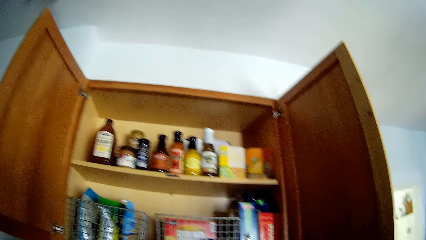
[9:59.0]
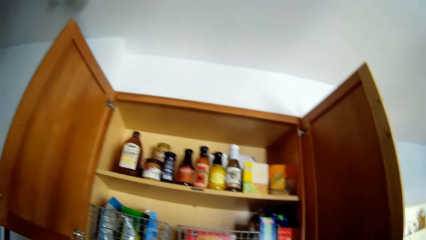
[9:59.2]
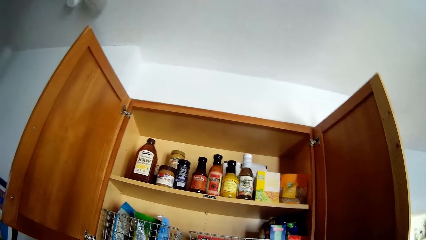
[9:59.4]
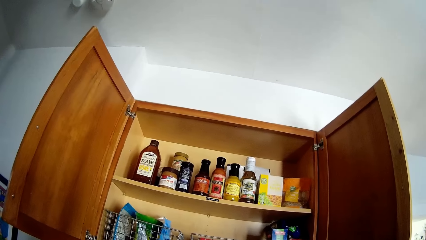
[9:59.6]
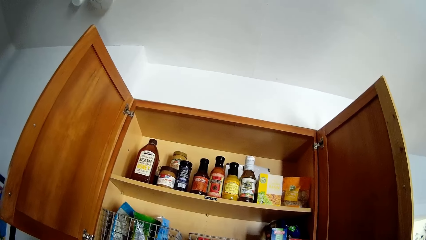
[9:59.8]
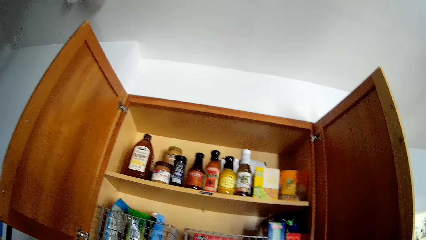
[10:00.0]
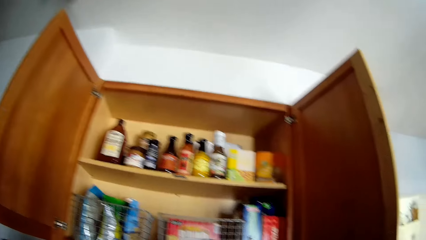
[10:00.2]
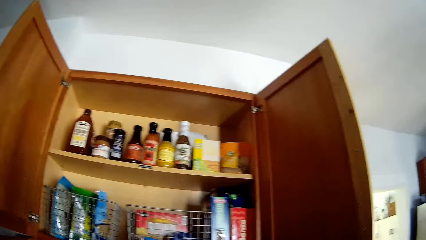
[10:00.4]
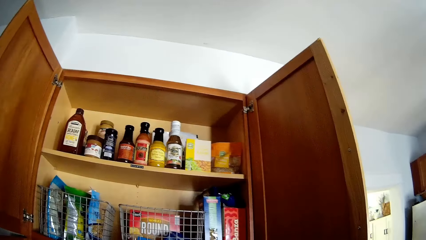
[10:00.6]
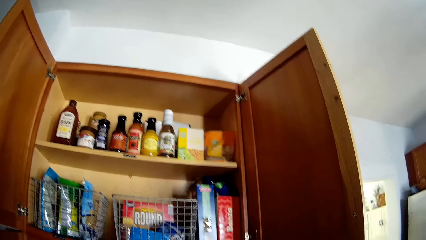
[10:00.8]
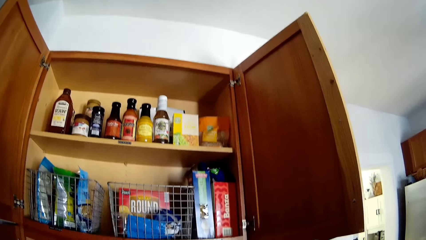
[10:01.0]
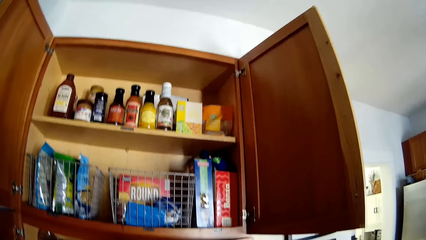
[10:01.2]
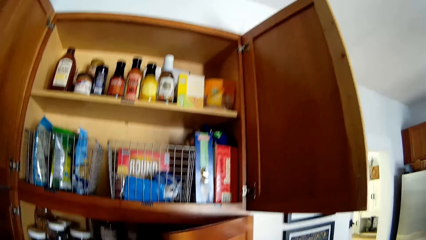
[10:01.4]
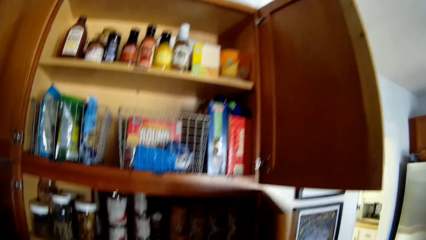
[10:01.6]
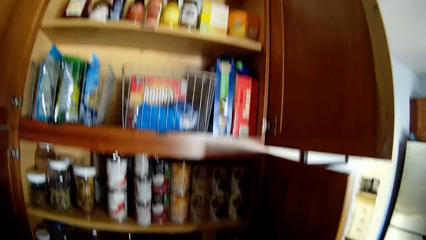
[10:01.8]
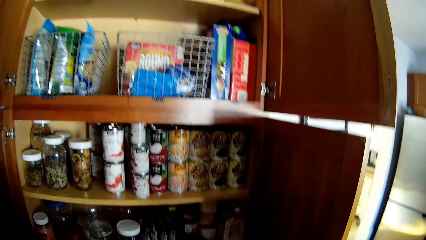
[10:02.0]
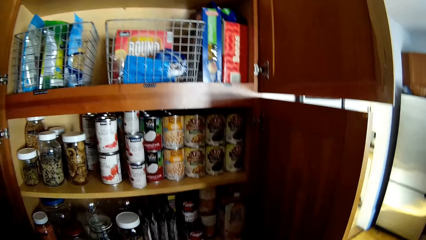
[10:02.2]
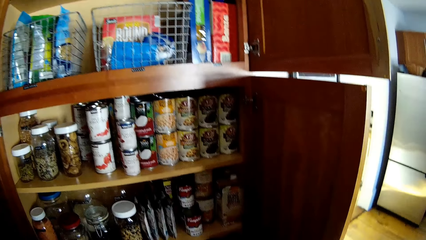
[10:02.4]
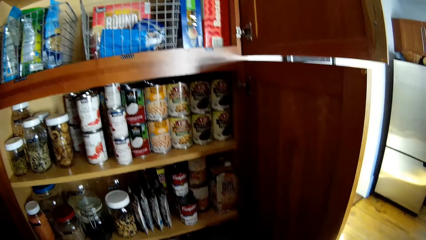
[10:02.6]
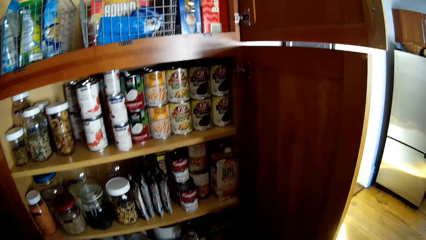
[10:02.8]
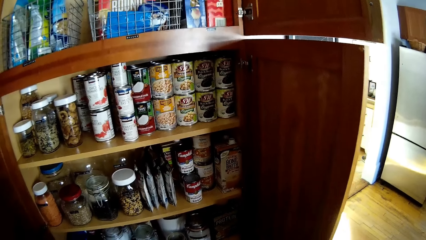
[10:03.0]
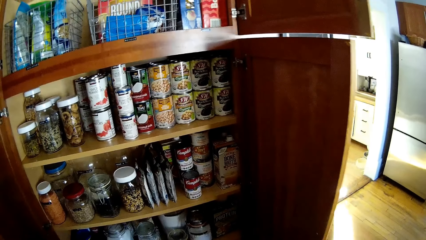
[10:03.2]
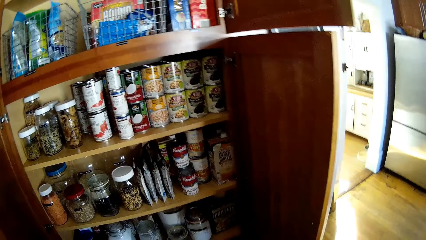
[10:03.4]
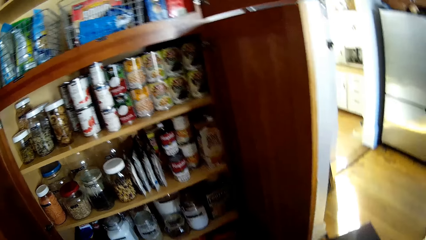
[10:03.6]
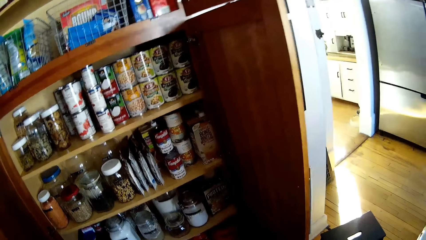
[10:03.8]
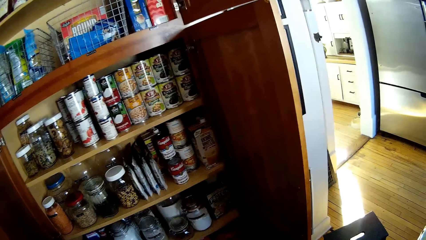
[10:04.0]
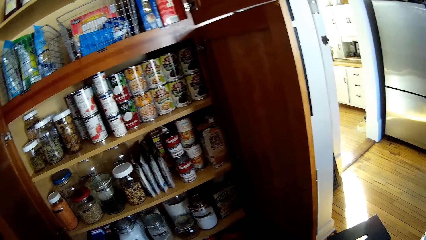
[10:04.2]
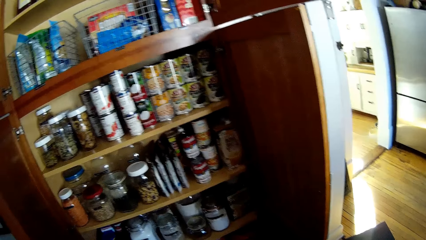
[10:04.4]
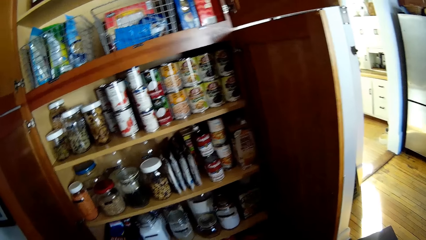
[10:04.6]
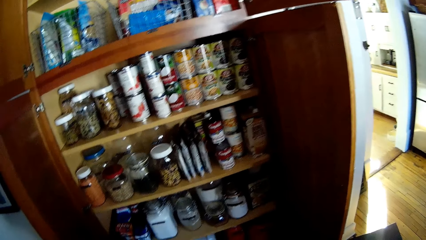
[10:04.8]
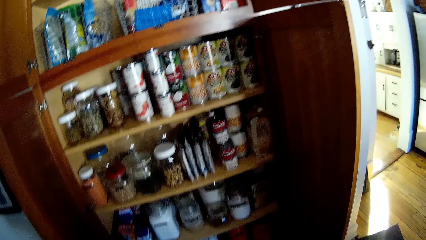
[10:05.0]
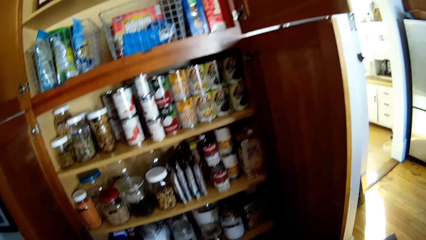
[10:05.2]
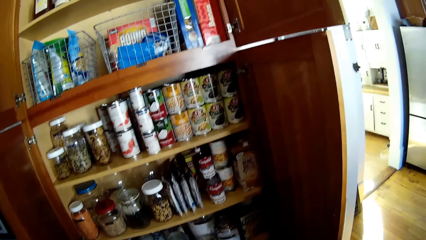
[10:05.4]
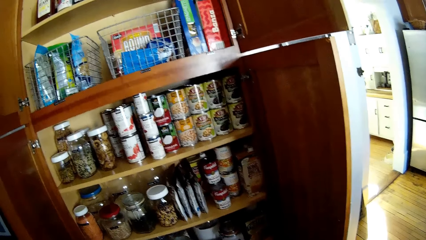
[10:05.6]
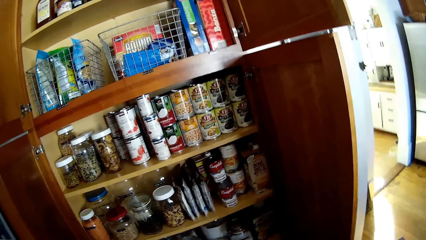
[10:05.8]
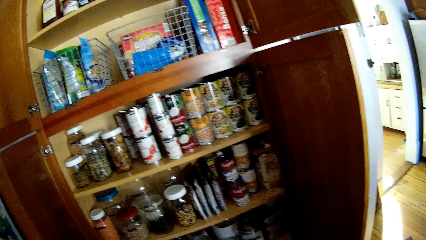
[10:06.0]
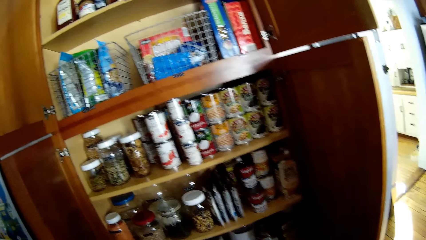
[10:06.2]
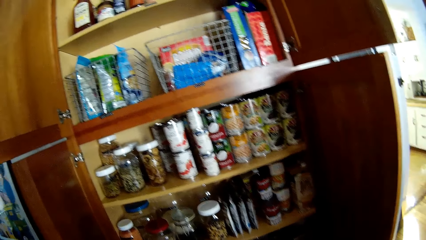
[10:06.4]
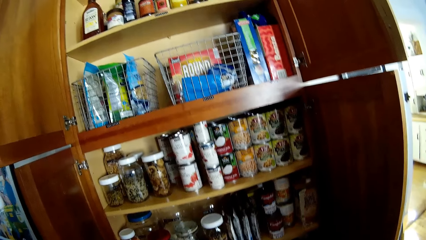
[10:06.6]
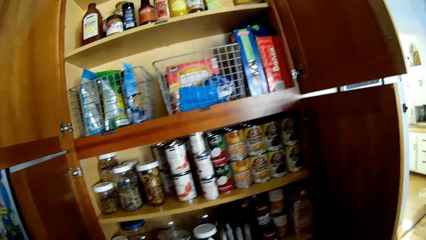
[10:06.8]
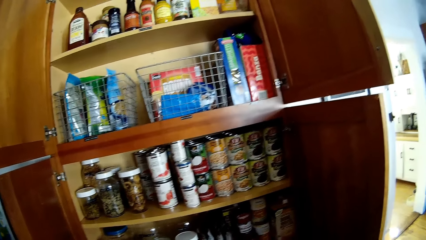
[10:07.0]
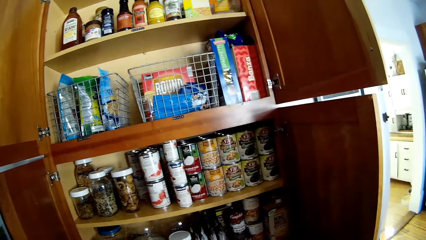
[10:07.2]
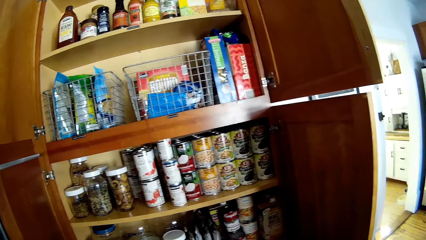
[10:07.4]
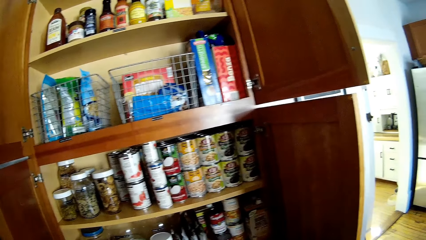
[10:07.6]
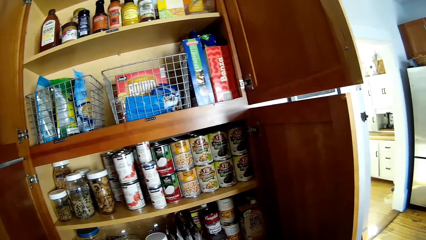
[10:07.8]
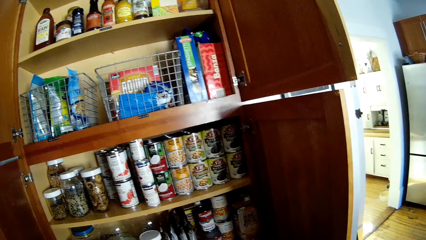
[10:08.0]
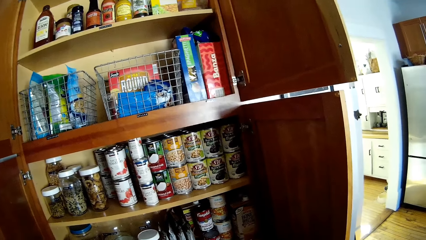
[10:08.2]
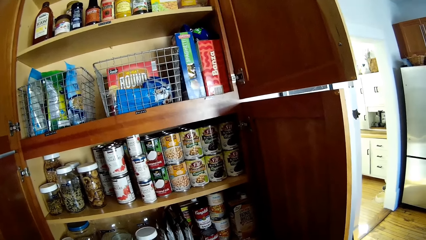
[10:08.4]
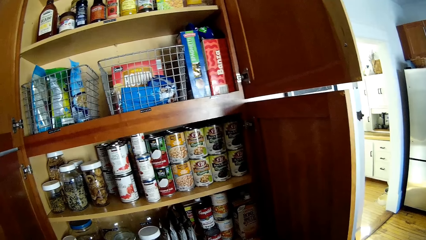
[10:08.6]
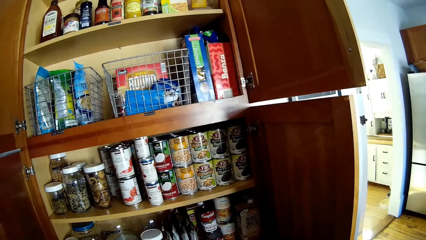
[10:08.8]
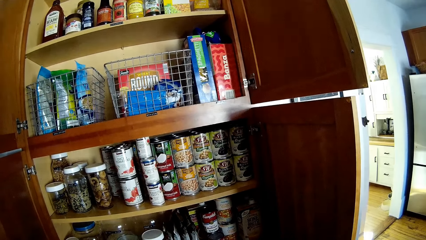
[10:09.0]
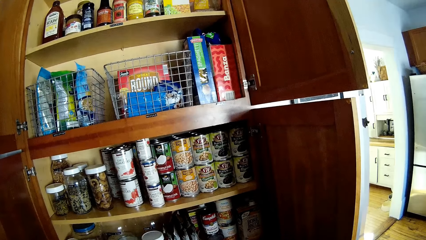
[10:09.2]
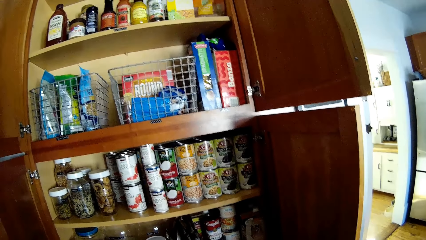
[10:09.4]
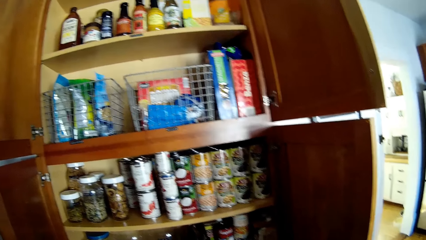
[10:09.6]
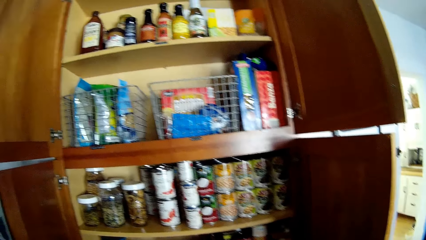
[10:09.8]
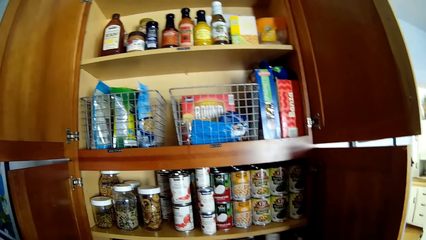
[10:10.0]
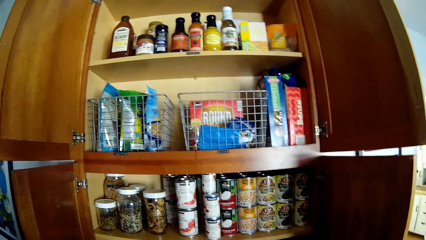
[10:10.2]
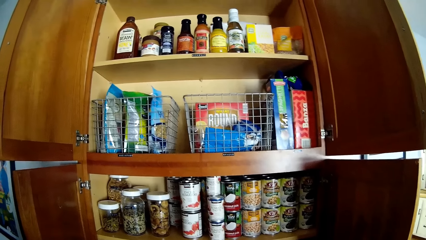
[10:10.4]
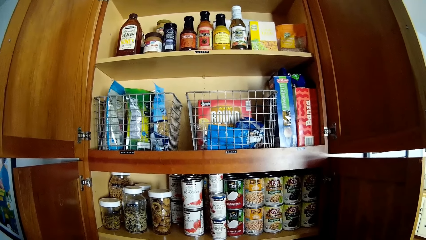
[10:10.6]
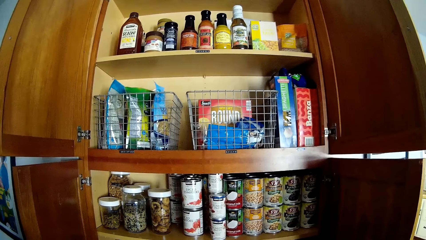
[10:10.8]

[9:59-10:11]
The camera wearer opens the cardboard. They look around. They open the cardboard. They look around.

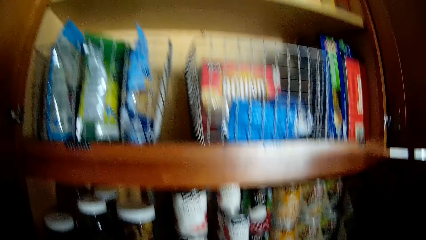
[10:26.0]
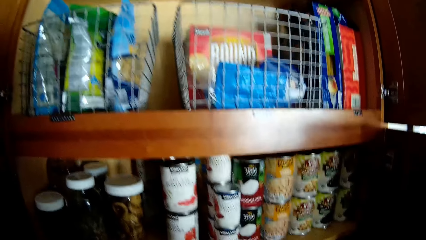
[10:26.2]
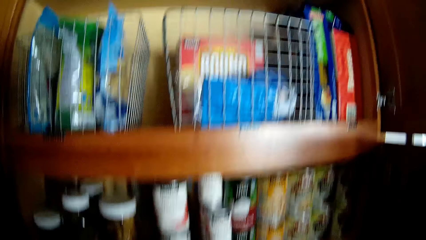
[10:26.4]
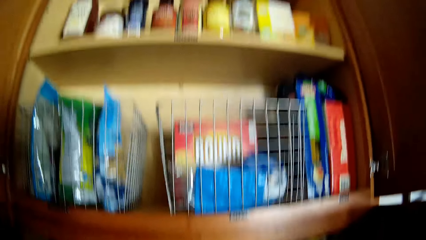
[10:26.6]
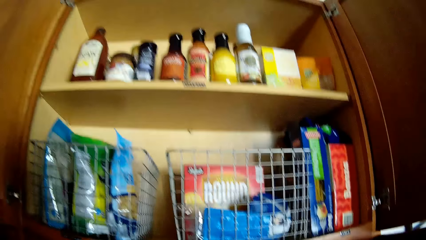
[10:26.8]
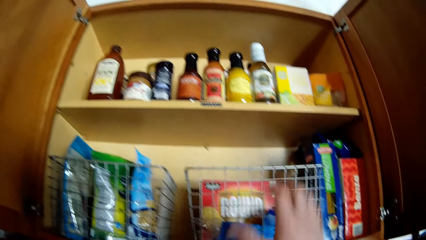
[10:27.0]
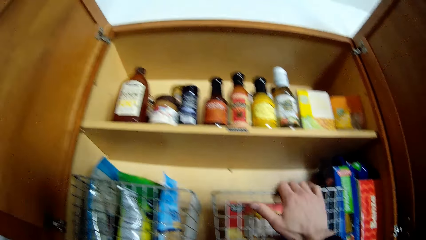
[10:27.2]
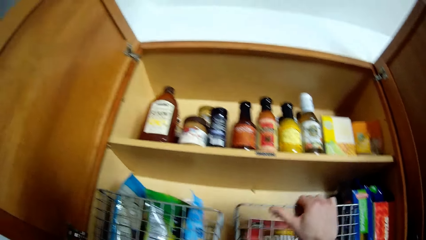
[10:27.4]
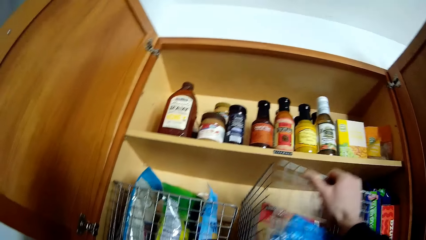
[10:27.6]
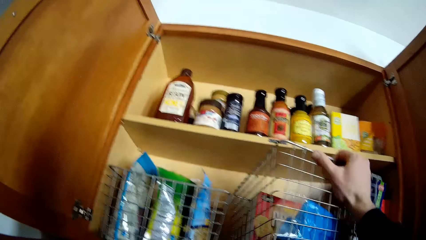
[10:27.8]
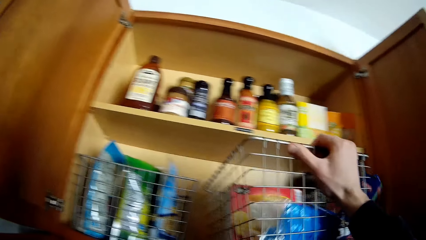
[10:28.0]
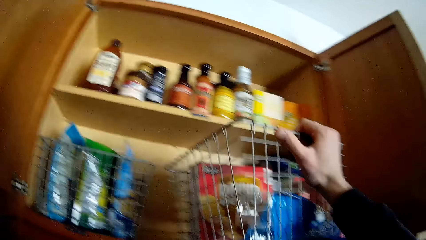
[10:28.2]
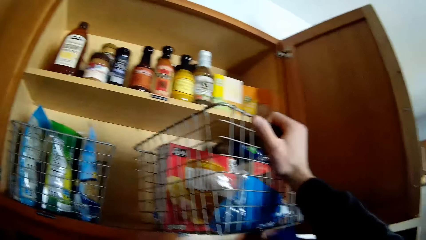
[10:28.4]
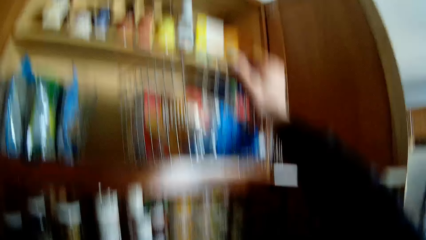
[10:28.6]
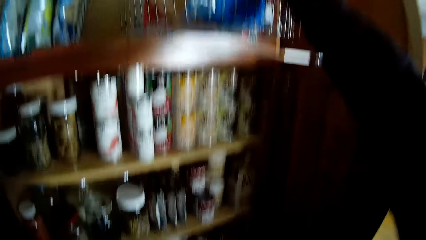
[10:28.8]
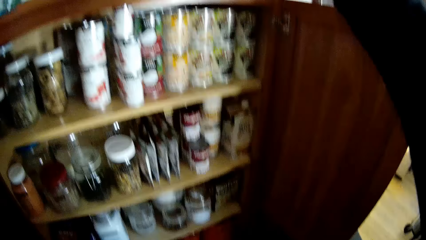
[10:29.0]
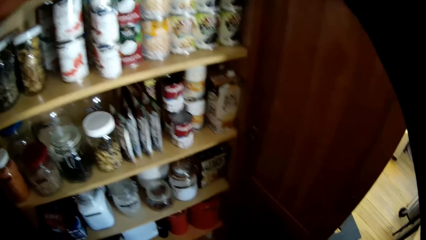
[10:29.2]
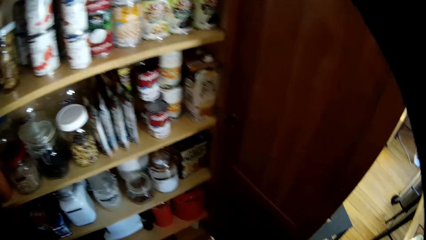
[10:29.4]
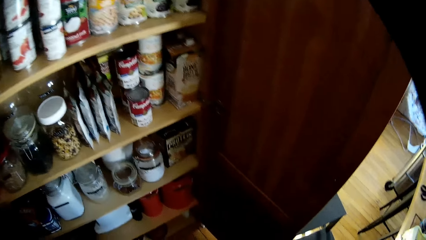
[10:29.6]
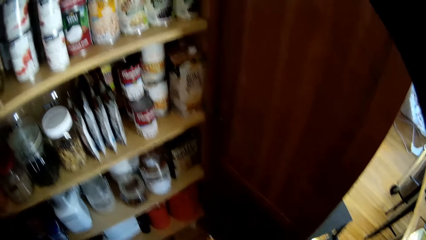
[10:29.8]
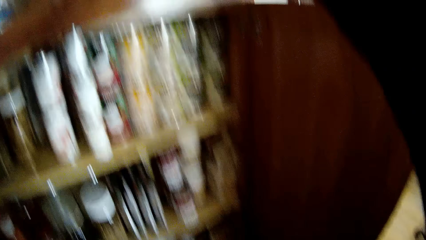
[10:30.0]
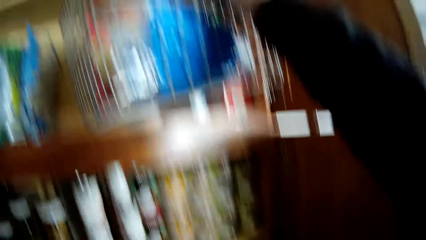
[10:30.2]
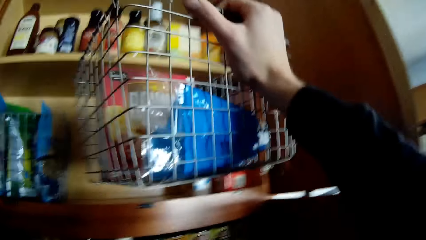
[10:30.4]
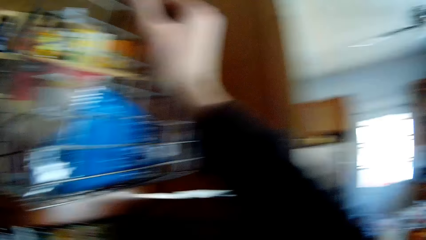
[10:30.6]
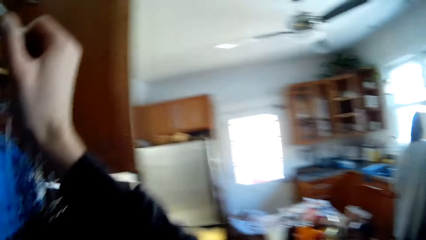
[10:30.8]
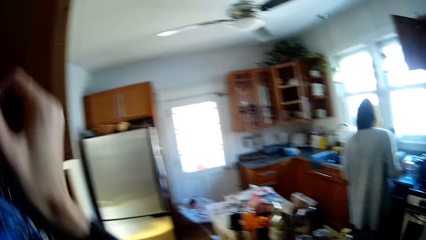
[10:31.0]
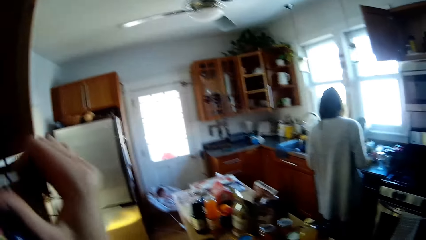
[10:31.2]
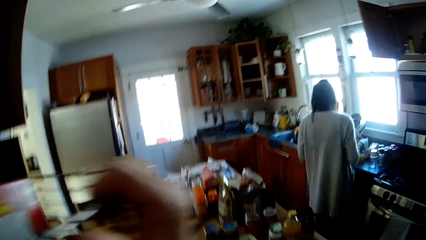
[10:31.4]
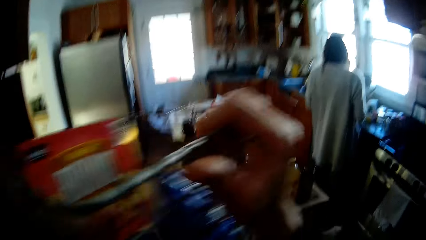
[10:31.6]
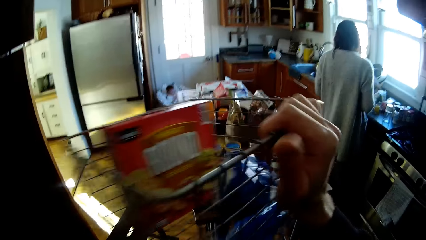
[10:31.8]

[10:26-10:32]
The camera wearer carries a rack in the cupboard with his right hand. He picks the rack.
